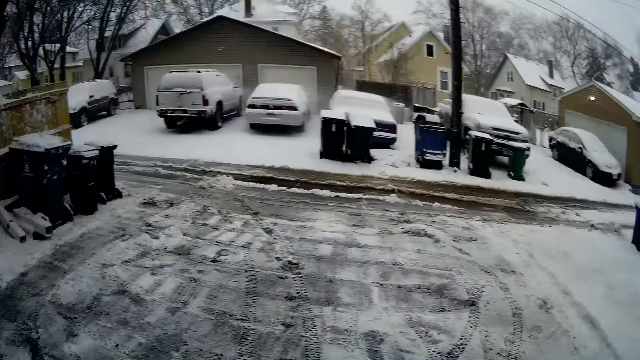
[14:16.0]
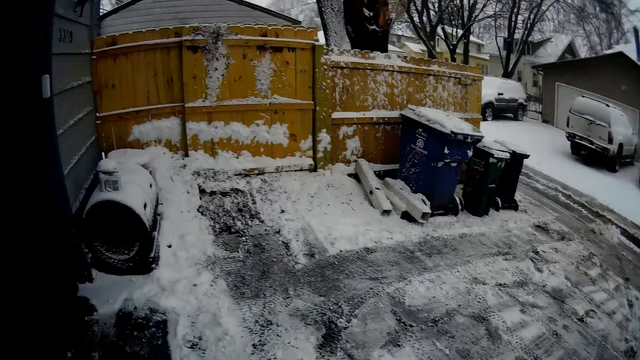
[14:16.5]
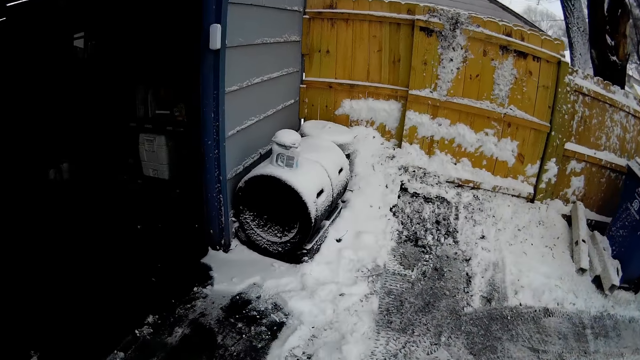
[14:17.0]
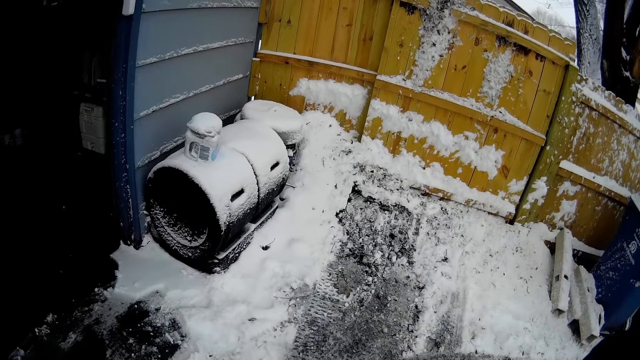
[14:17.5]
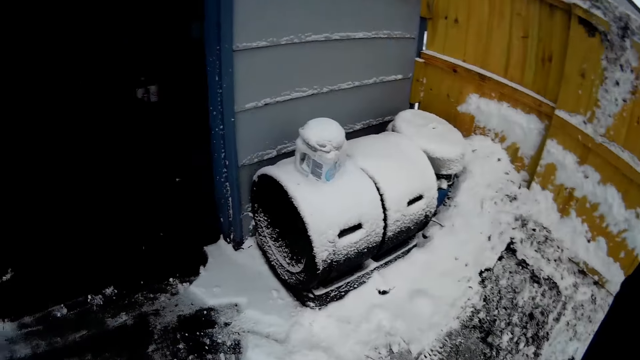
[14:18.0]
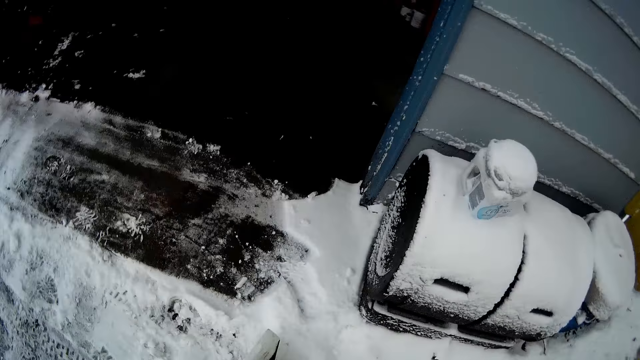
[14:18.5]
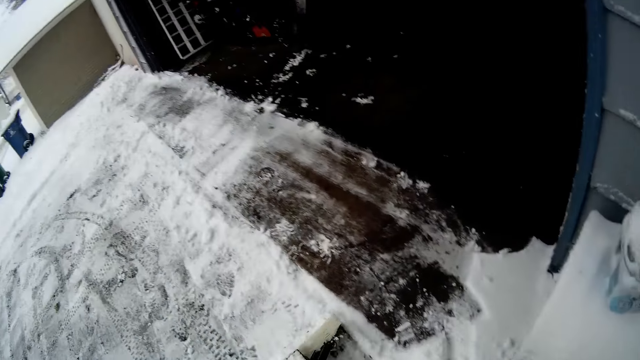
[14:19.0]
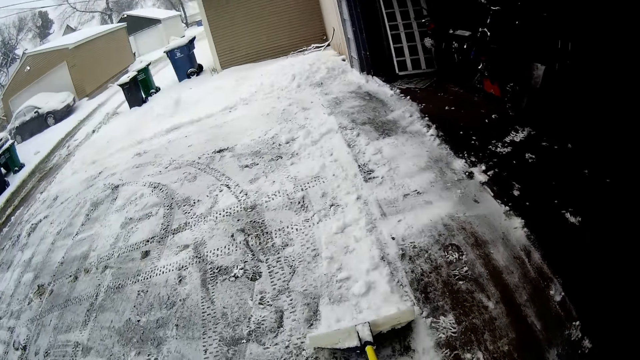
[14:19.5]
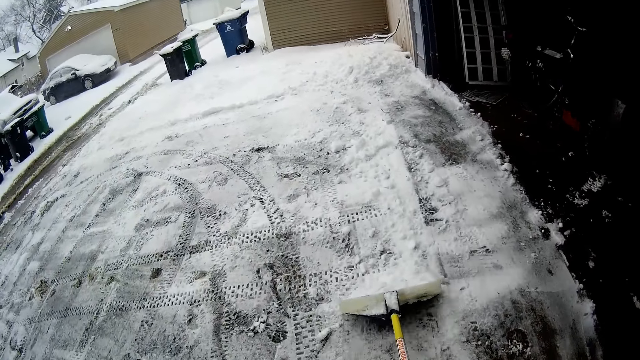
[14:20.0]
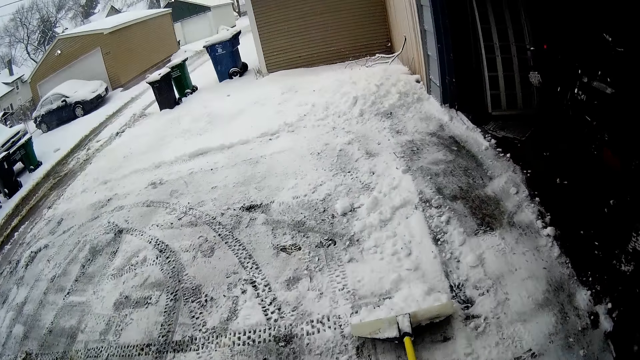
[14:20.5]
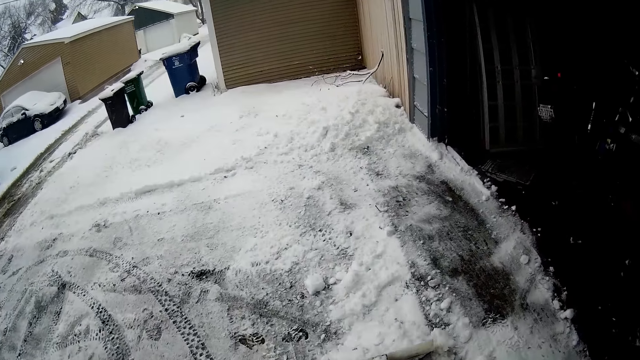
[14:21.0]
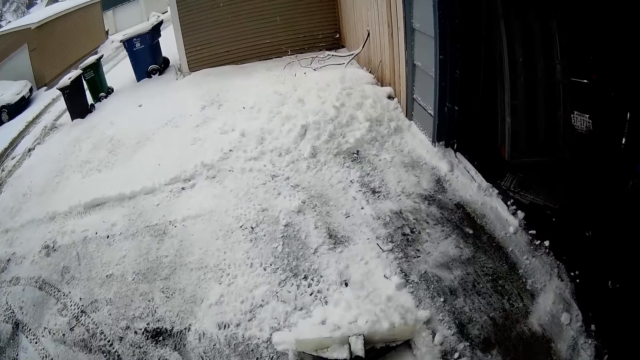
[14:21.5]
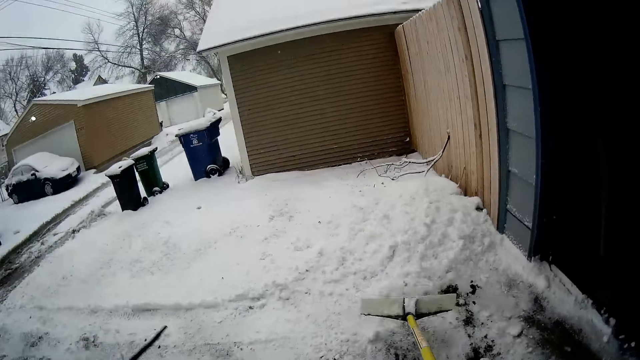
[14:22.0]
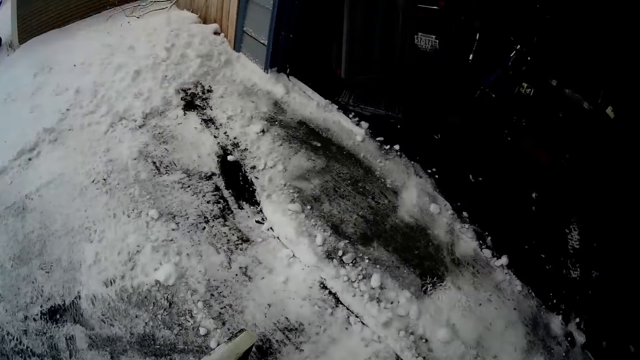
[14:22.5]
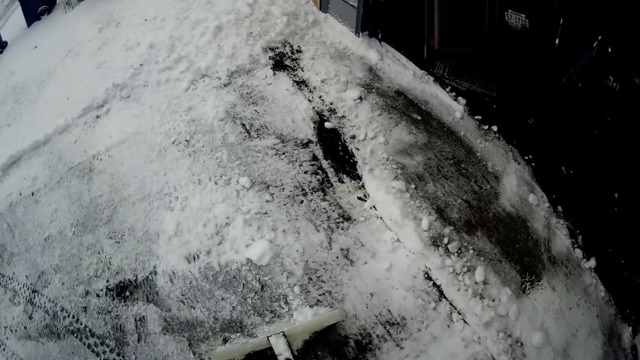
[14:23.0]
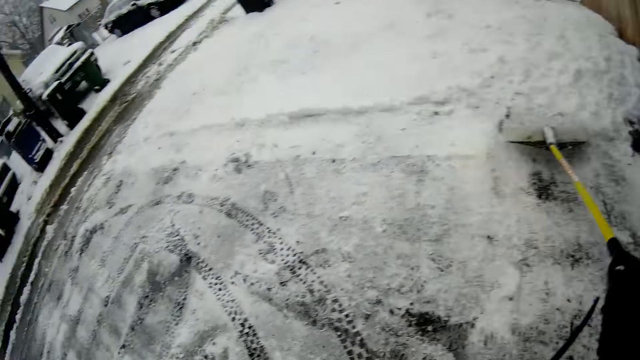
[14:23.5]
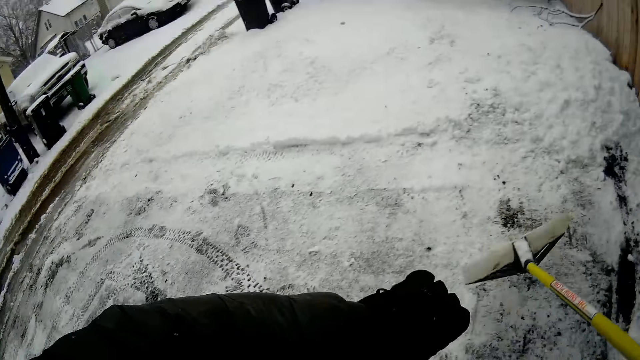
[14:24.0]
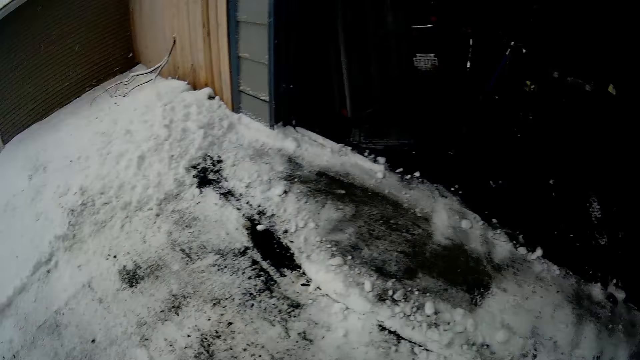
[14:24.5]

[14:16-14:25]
The camera wearer turns around the area. They walk around the area. They push snow with a snow shovel. They turn around the area. They push snow with the snow shovel.

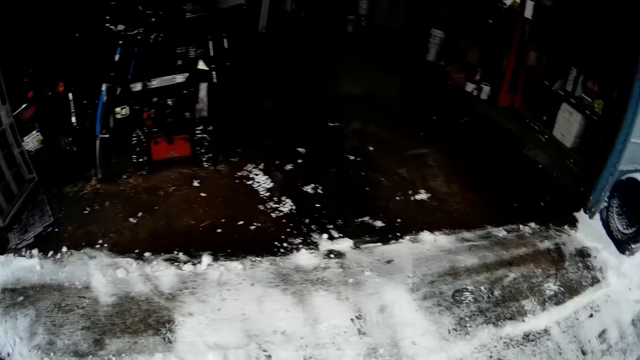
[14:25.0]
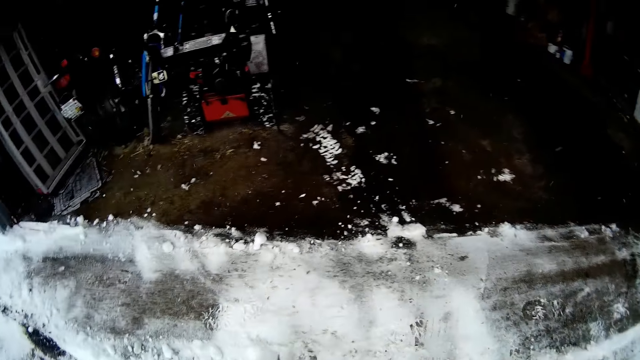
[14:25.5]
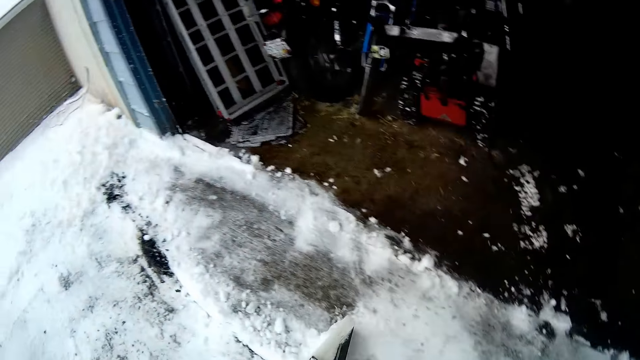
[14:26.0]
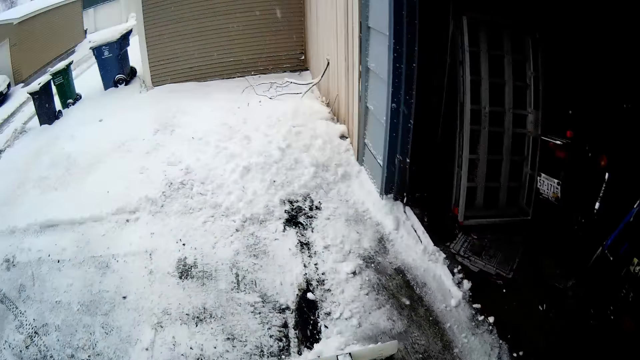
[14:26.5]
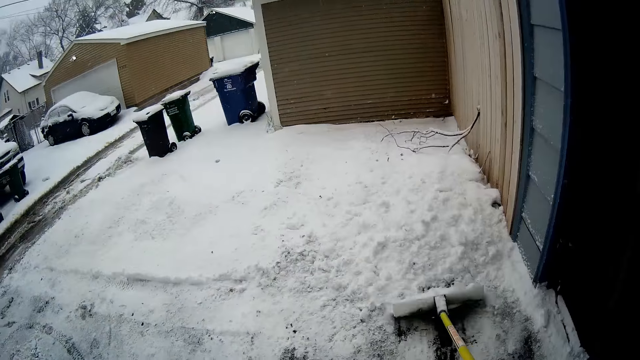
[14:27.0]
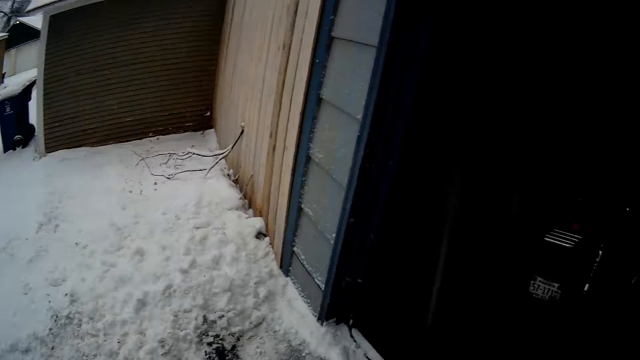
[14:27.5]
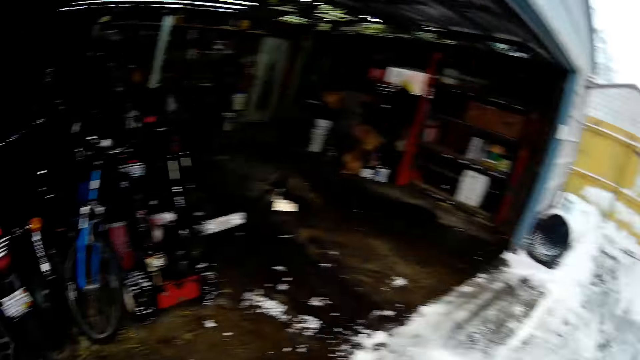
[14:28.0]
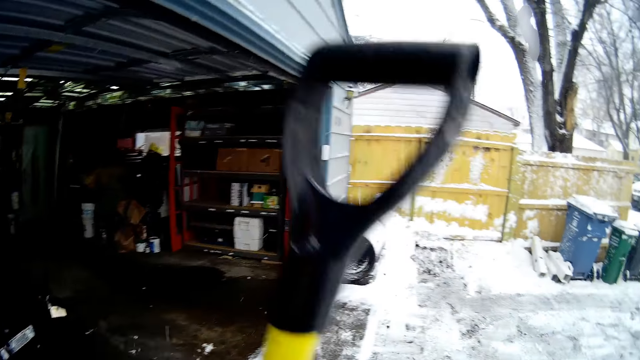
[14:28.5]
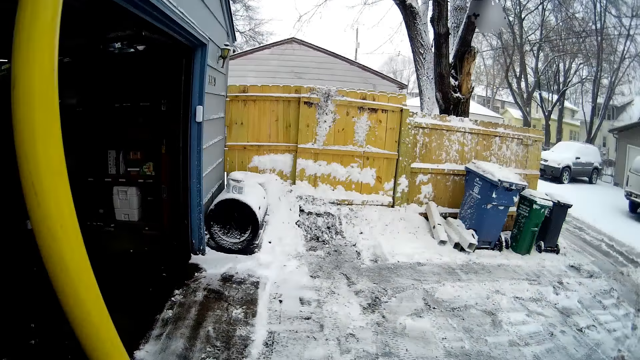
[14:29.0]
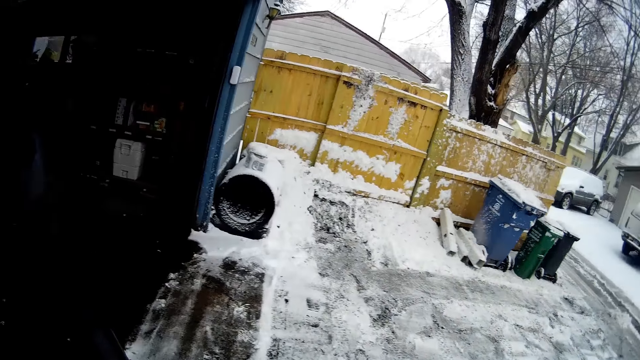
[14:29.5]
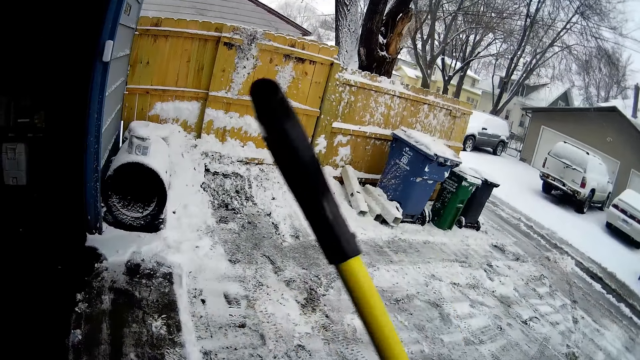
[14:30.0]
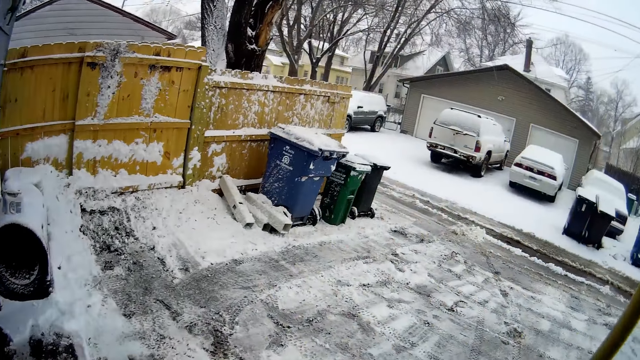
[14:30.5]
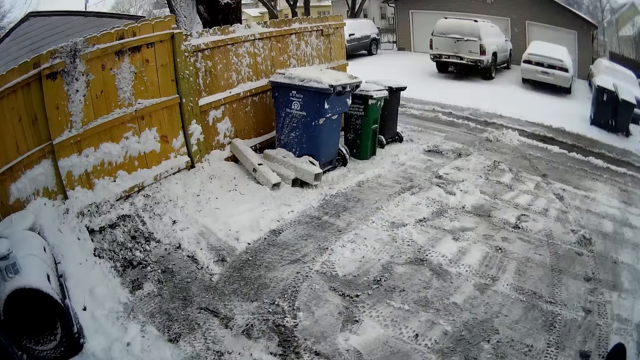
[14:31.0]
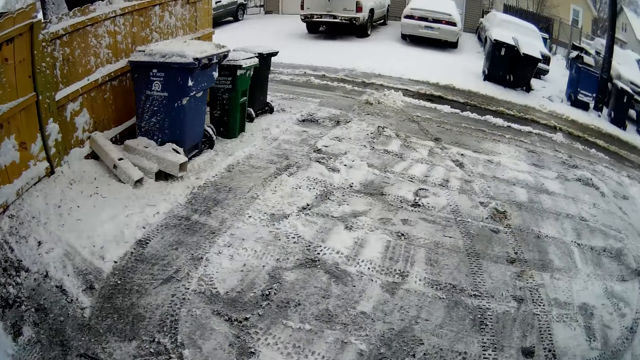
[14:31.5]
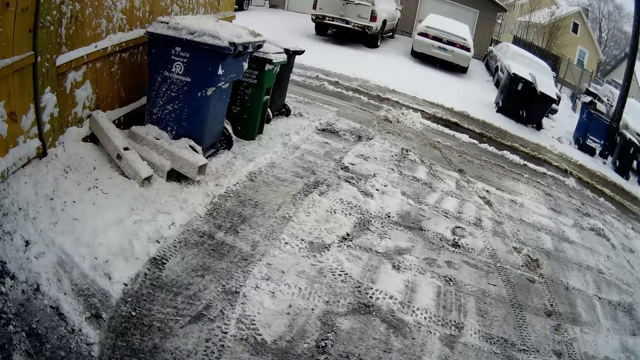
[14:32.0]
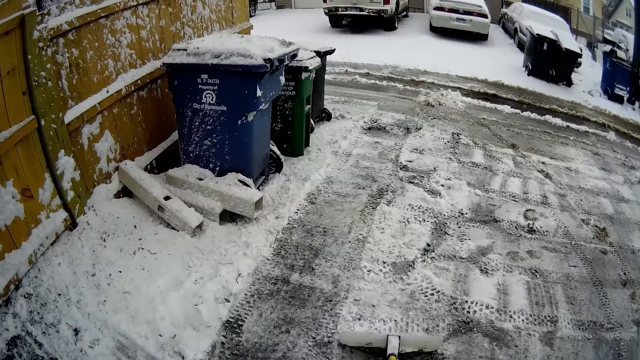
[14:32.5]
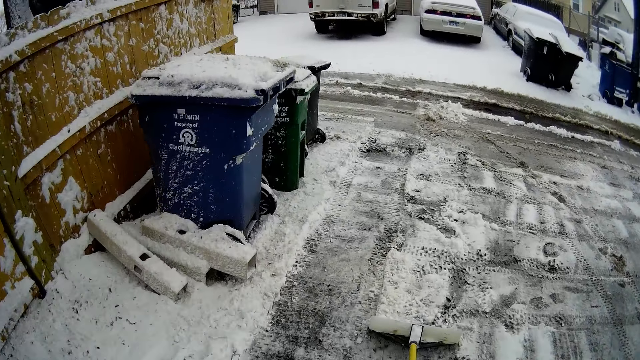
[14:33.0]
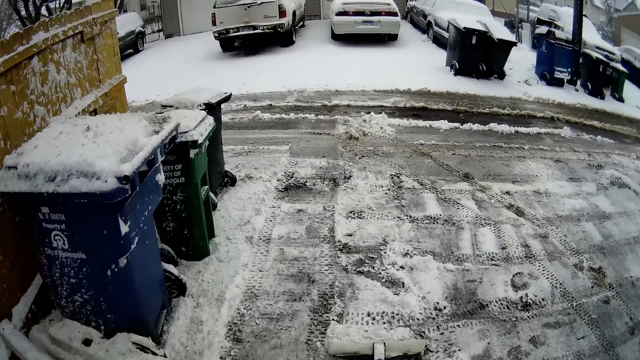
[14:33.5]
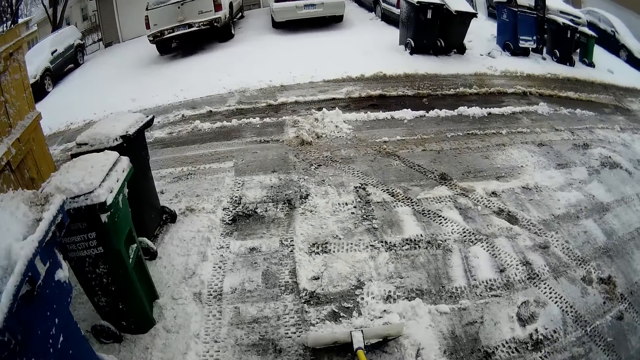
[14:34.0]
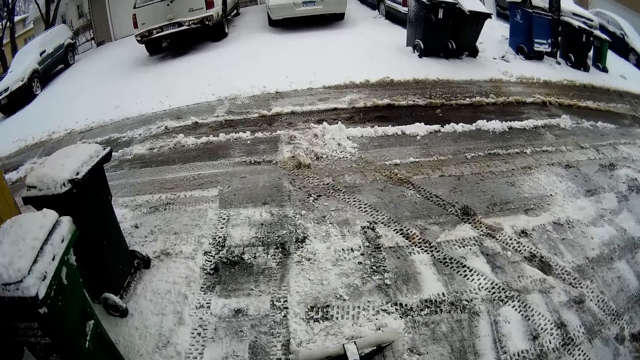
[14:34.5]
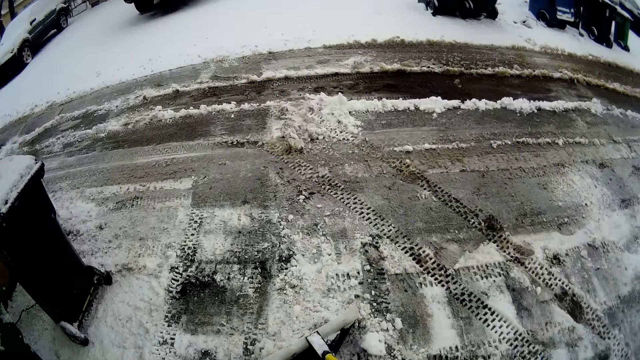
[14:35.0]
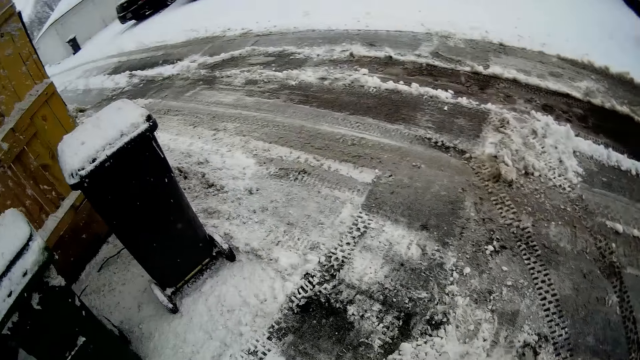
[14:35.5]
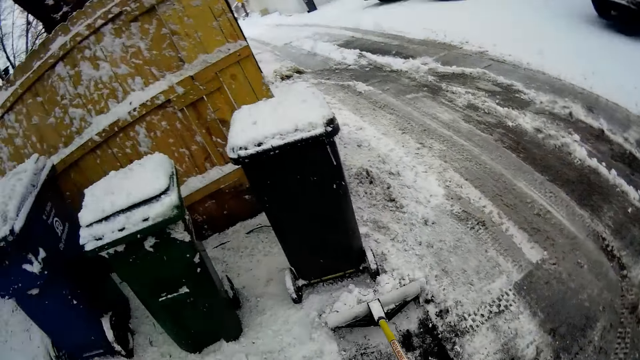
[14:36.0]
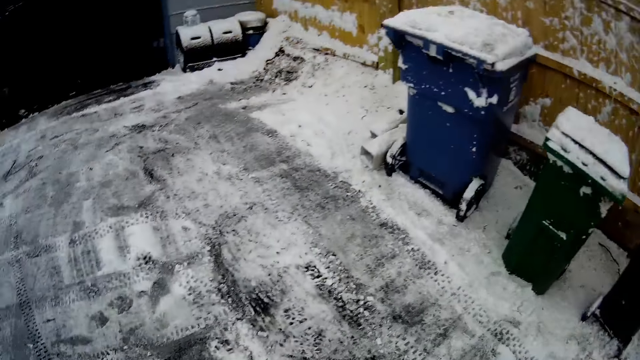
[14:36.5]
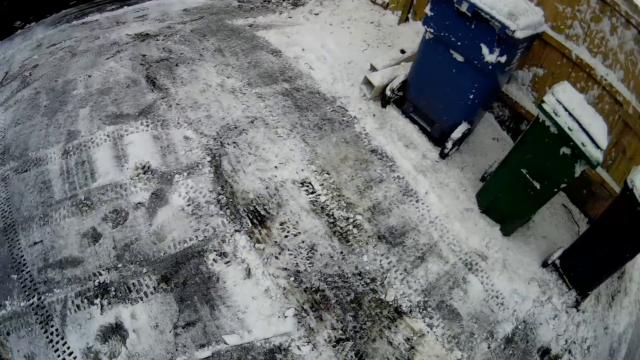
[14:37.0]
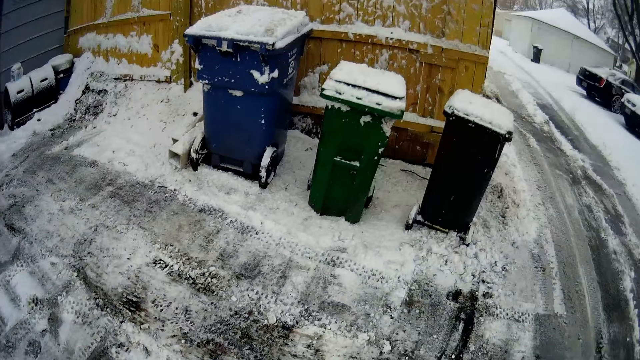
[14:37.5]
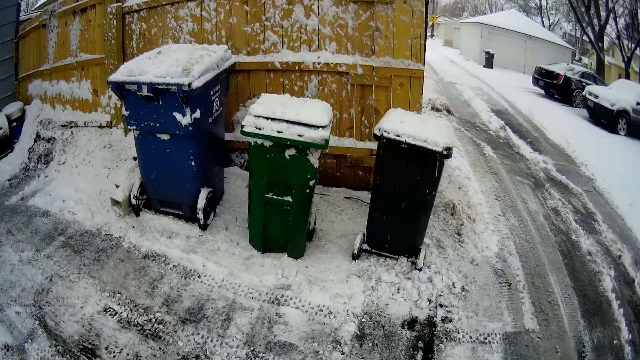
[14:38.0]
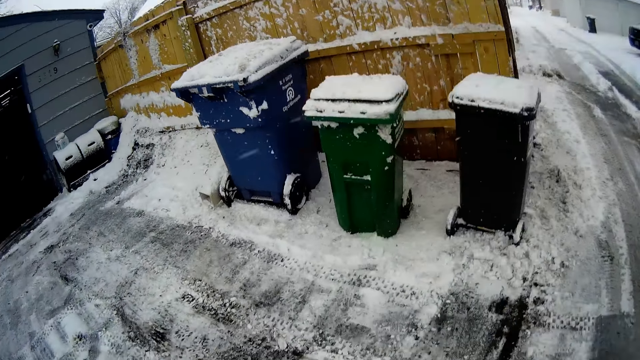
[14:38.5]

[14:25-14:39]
The camera wearer turns around the area. They push snow with a snow shovel. They turn around the area. They lift the snow shovel. They walk around the area. They push snow with the snow shovel. They turn around the area.
